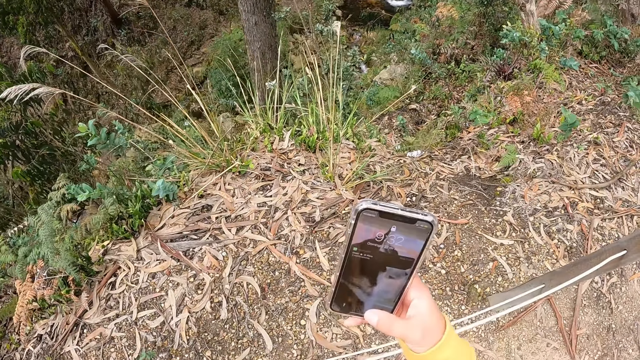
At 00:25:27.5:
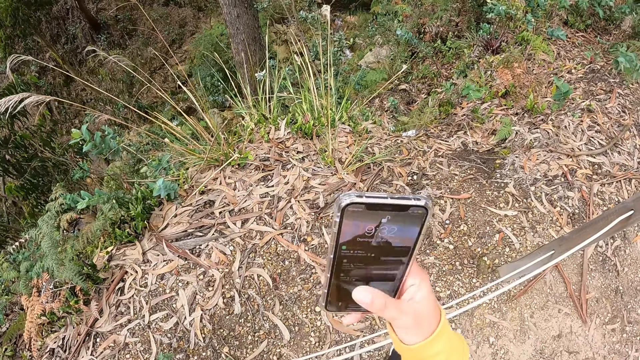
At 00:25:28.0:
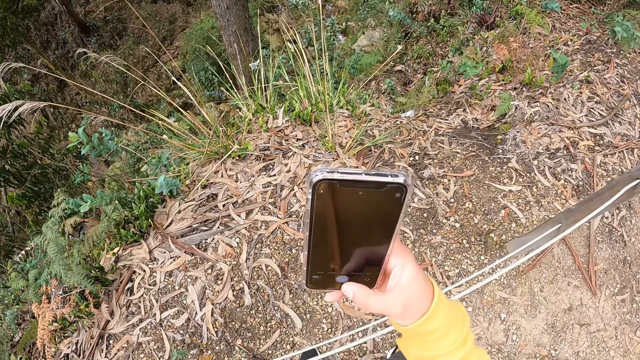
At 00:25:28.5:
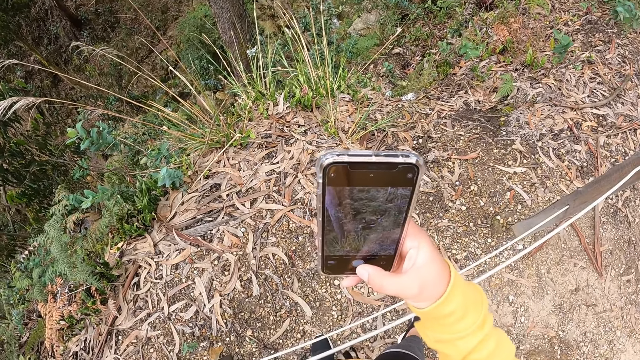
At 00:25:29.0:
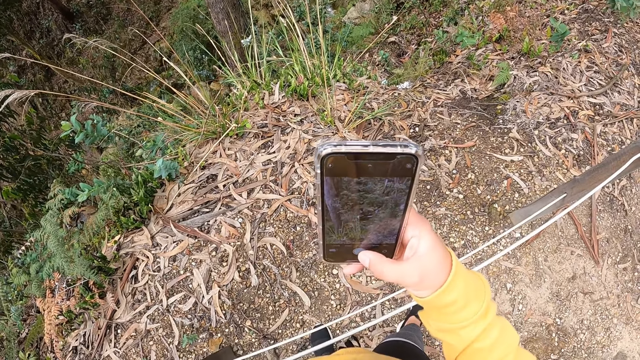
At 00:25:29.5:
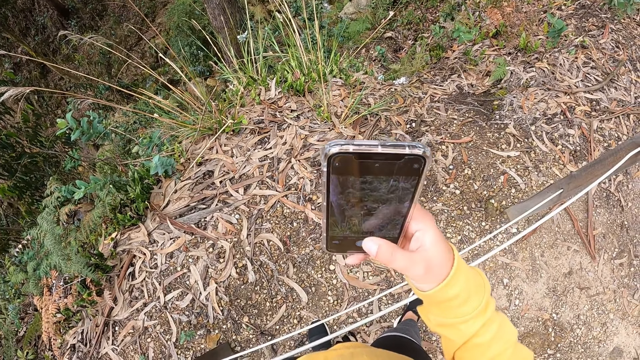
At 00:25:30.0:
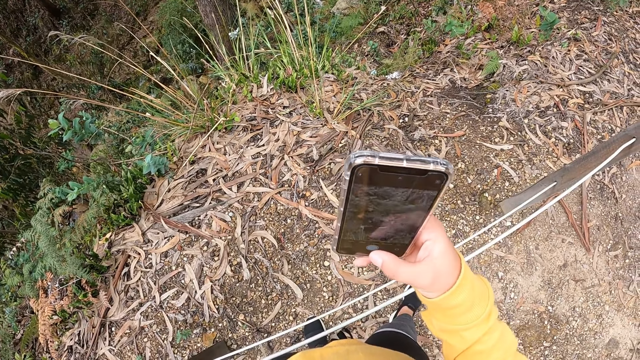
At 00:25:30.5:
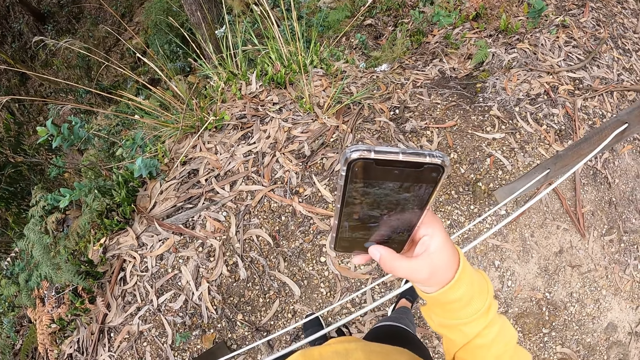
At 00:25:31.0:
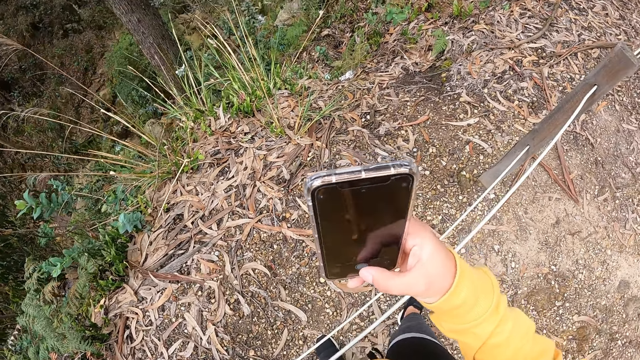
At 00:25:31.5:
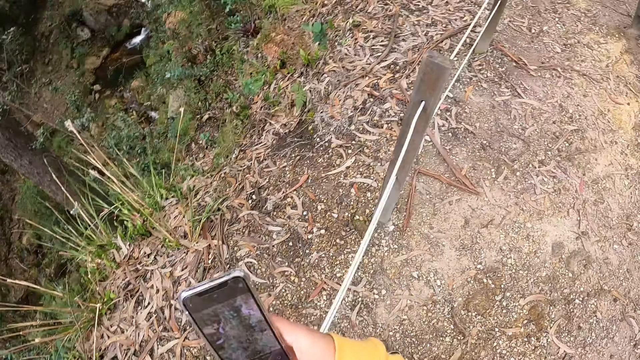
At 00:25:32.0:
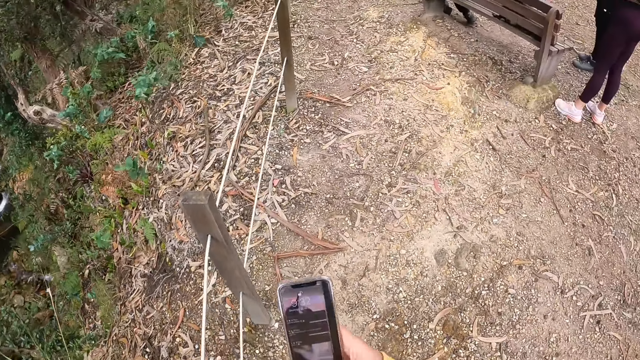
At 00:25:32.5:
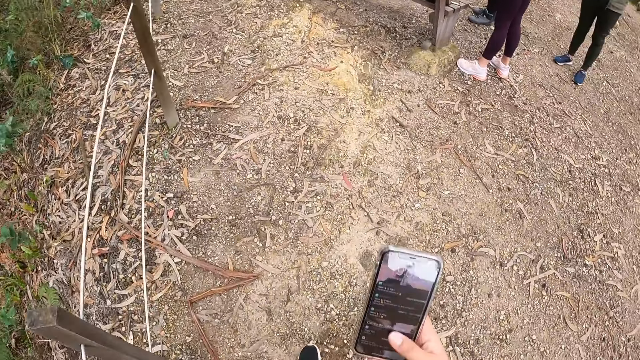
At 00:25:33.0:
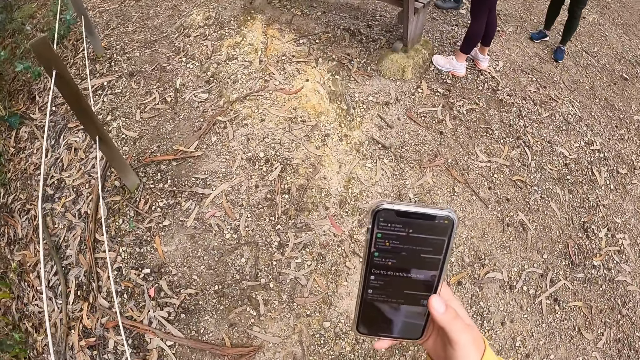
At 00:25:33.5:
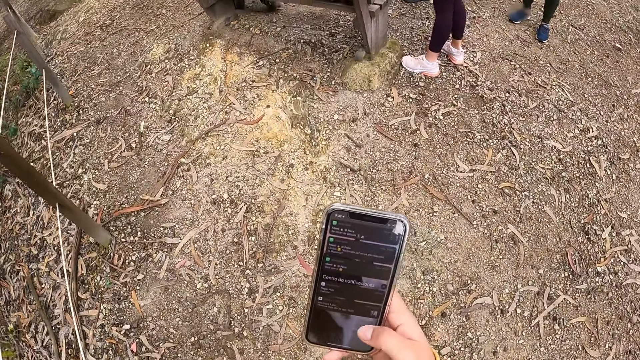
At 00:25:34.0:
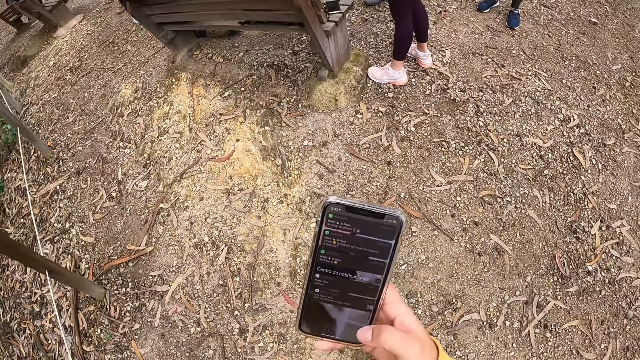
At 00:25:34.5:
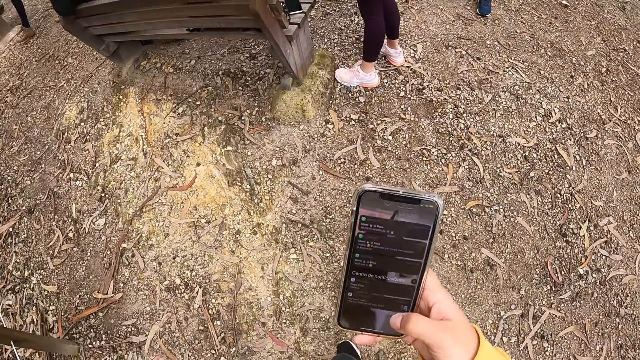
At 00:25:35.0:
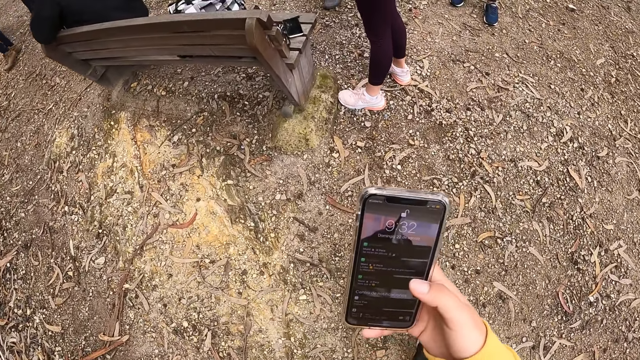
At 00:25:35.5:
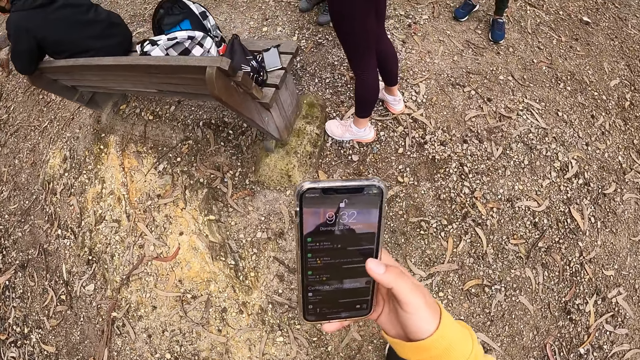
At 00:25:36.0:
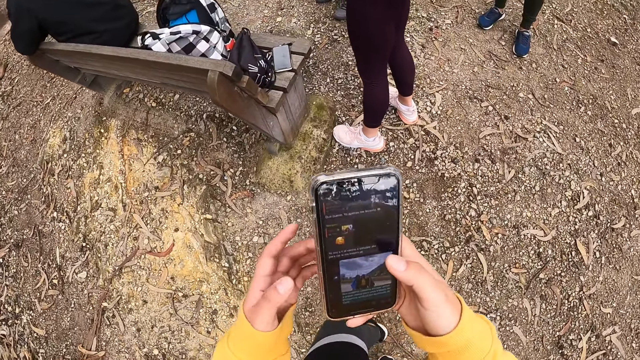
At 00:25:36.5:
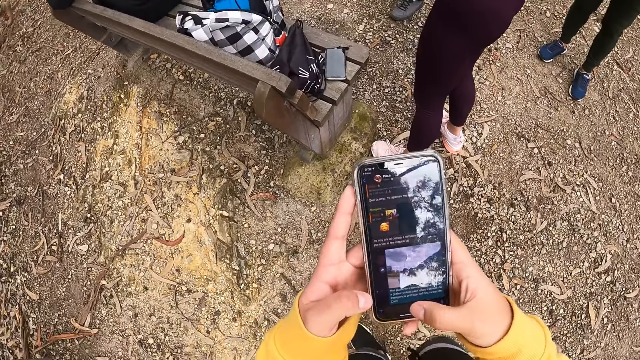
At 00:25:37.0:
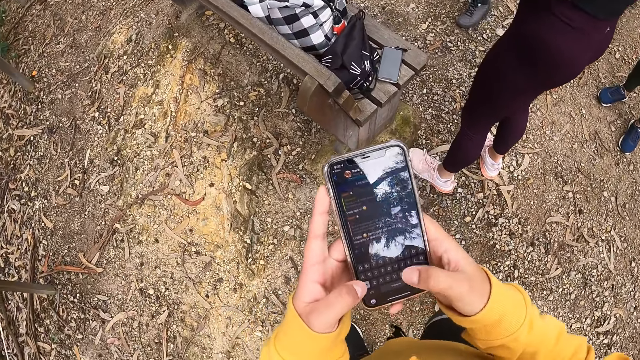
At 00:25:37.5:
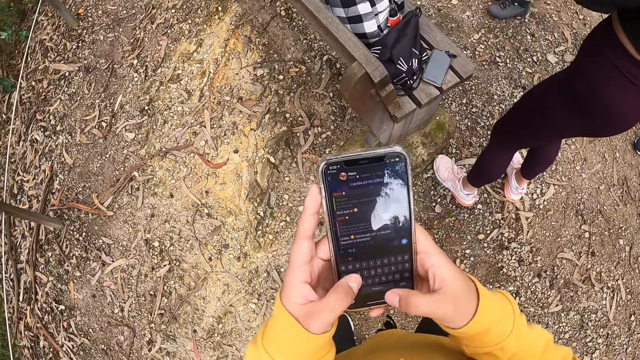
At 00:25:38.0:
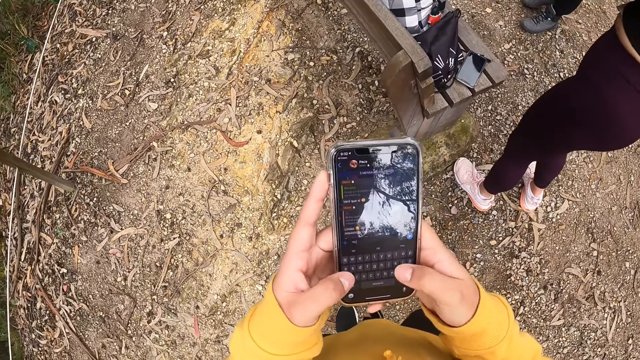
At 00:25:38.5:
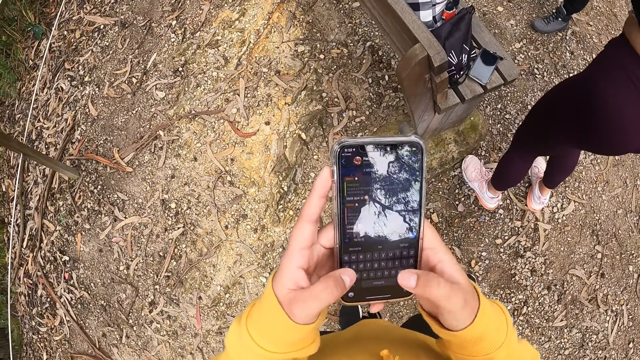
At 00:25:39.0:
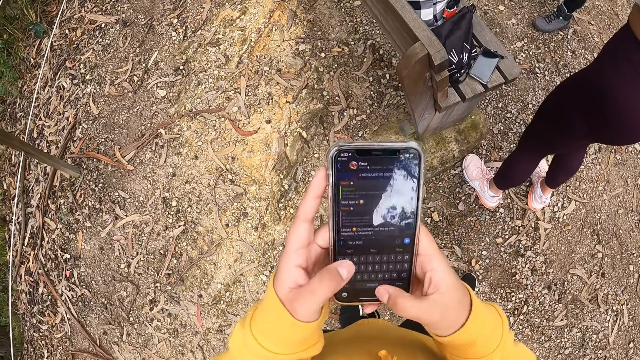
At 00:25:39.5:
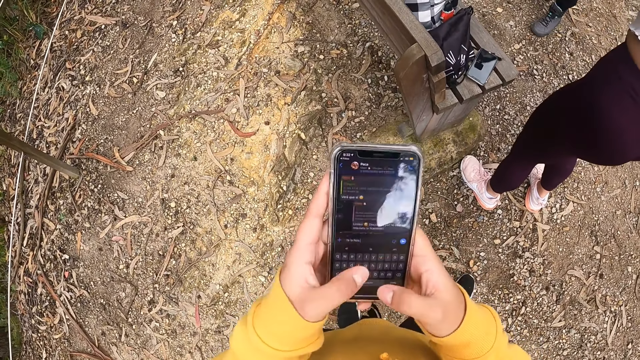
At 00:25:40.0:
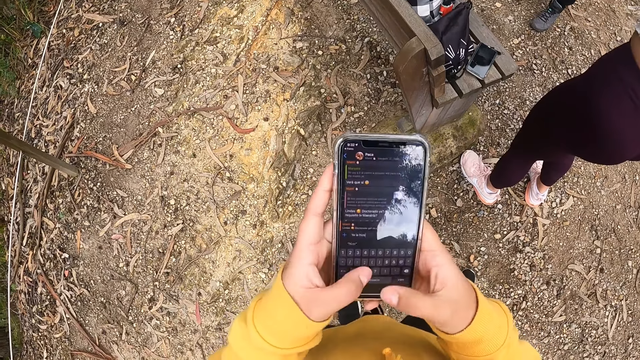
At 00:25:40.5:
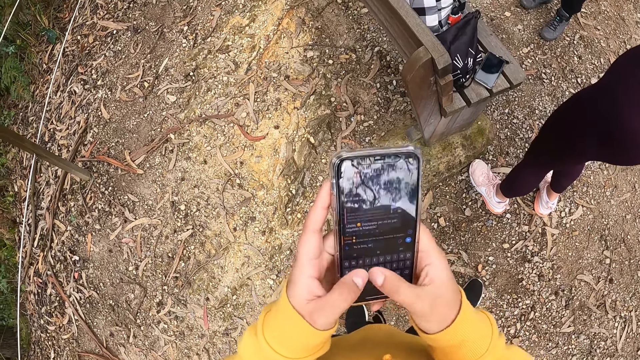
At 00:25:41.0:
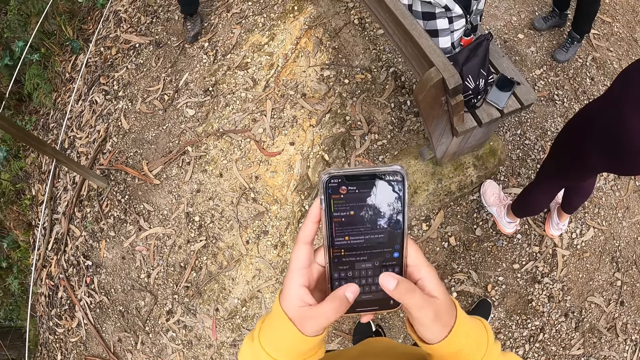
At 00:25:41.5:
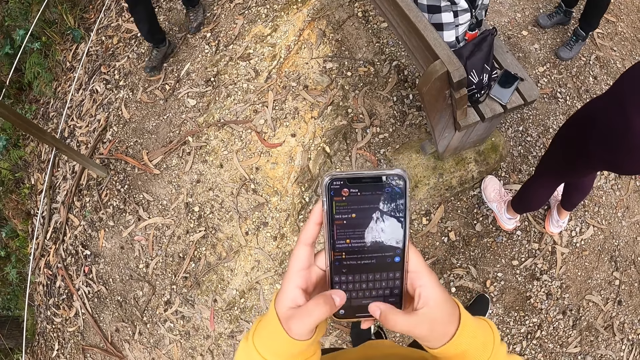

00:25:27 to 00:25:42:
The camera wearer uses the phone. She takes a photo with the phone in her right hand. She uses the phone, walks in the area, and operates the phone with both hands.

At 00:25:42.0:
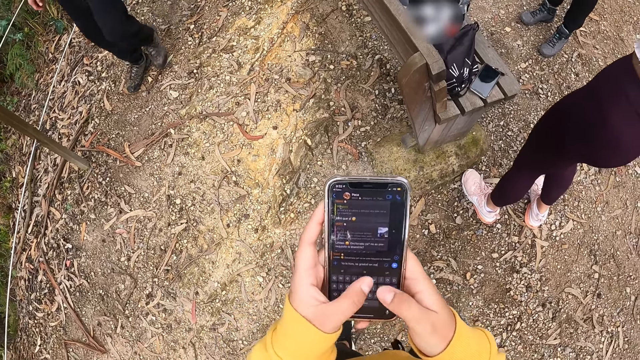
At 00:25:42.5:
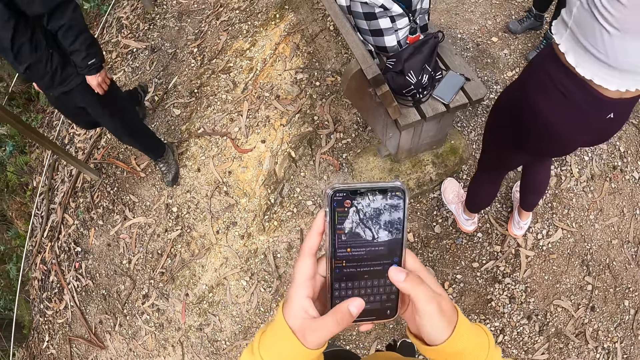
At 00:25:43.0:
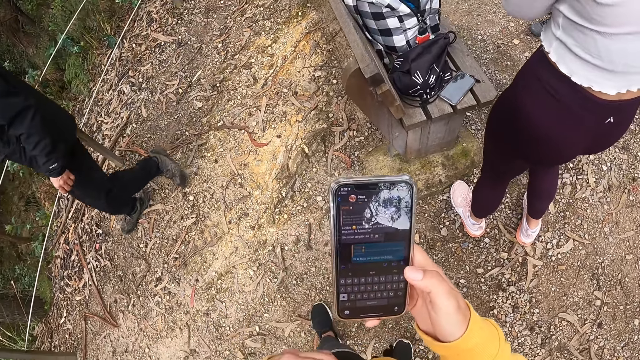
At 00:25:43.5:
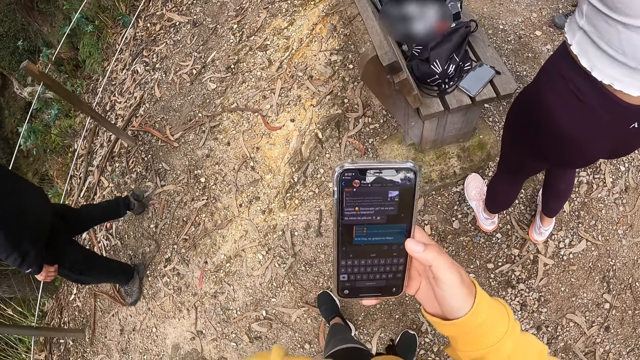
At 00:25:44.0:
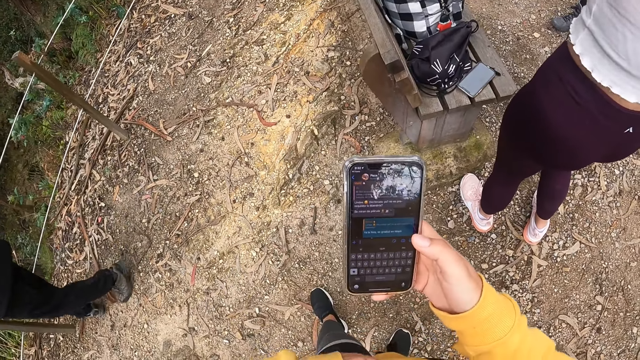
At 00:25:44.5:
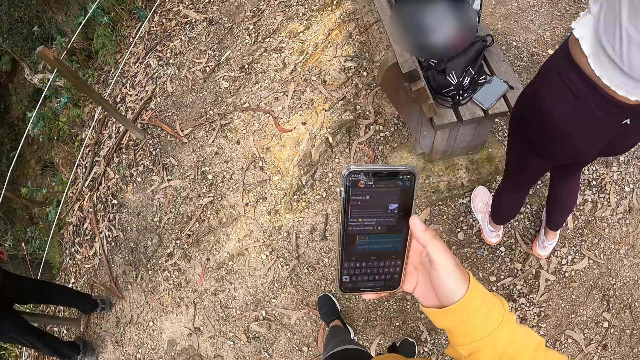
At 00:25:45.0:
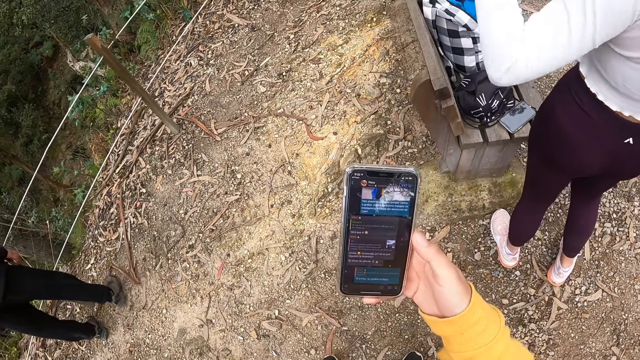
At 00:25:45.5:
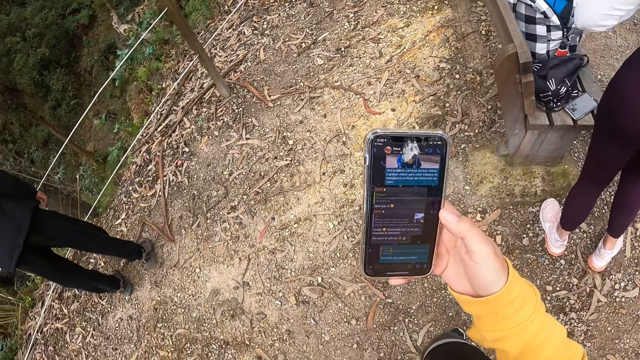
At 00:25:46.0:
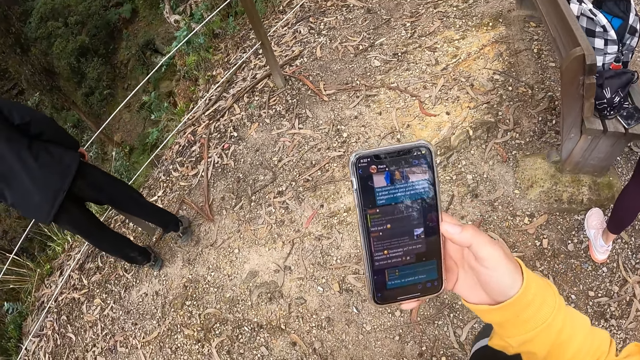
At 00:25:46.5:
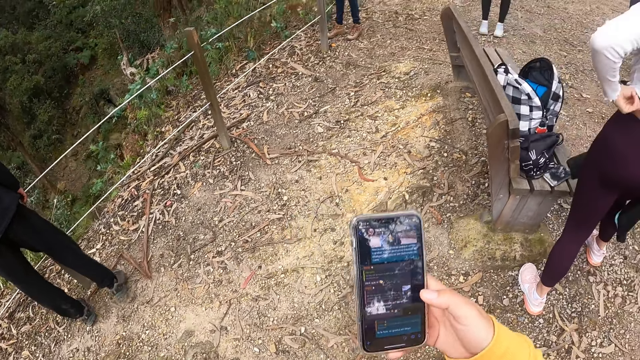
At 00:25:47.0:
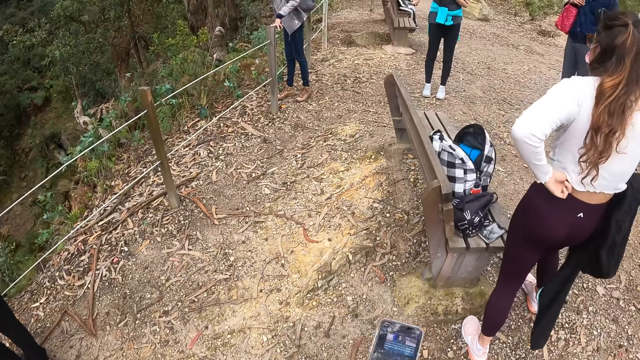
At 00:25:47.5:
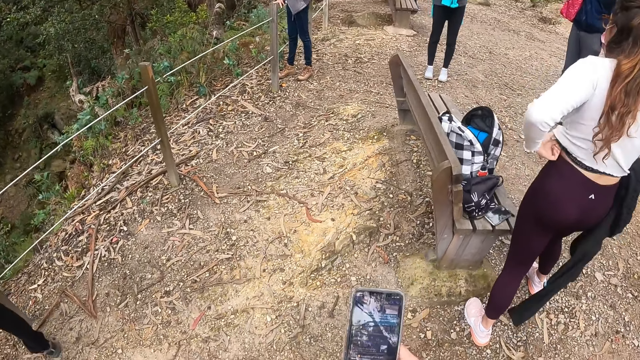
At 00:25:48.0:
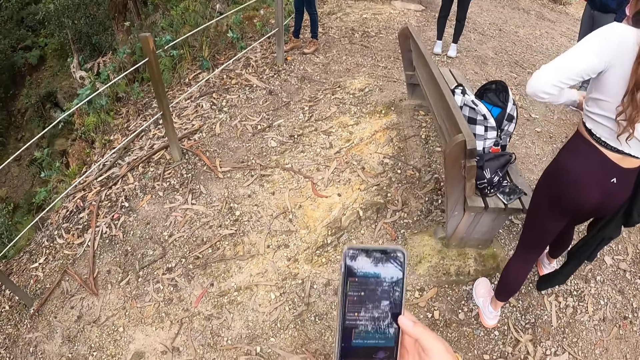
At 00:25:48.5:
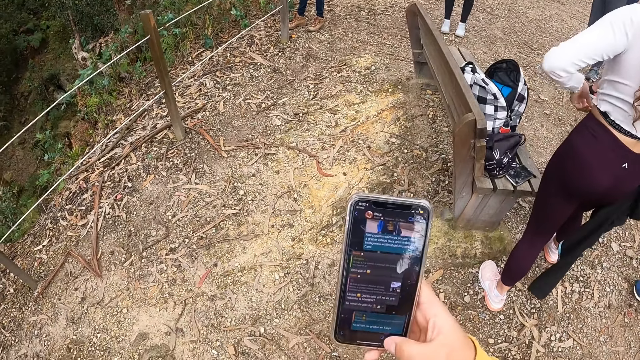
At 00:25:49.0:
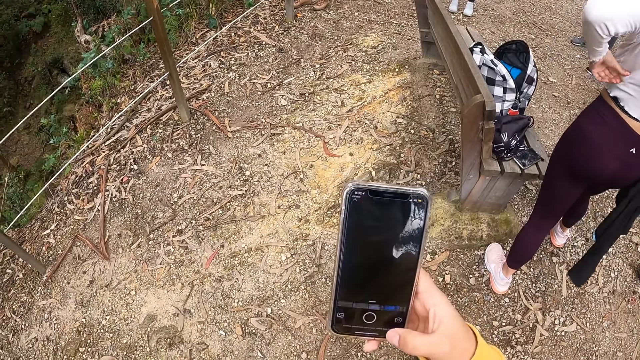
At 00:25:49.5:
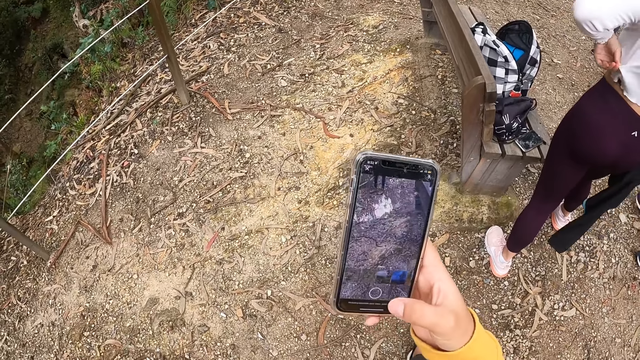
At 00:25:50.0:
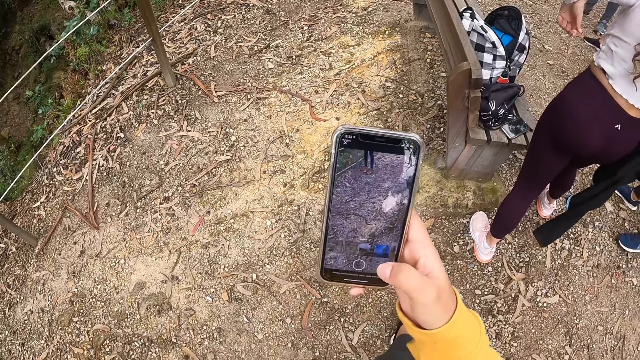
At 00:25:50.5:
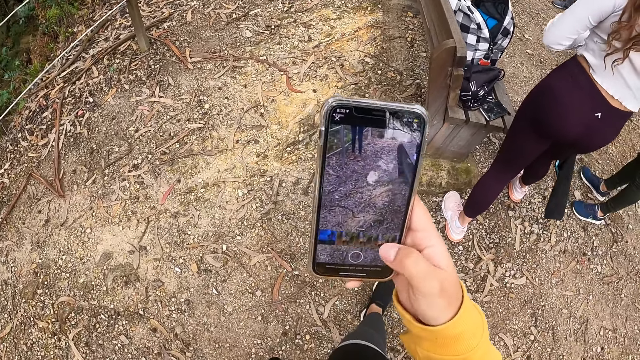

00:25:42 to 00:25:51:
The camera wearer operates the phone with her right hand.
